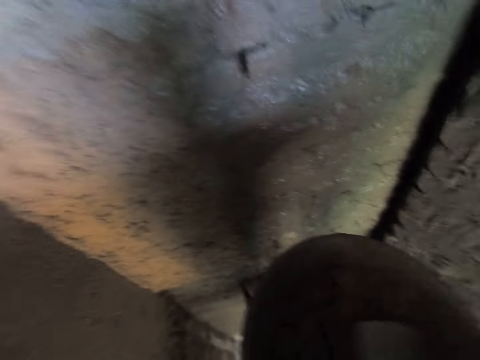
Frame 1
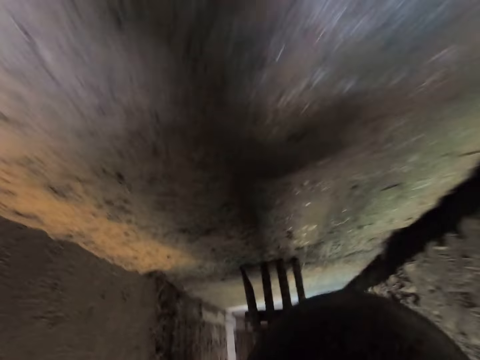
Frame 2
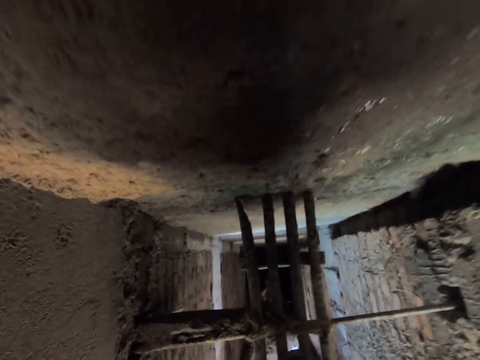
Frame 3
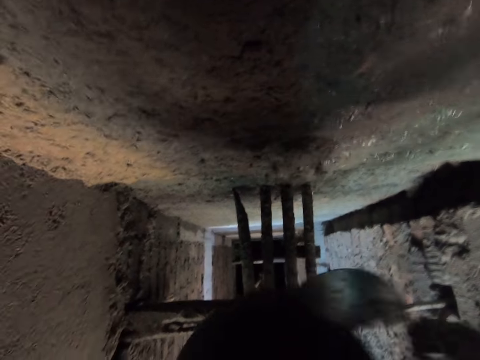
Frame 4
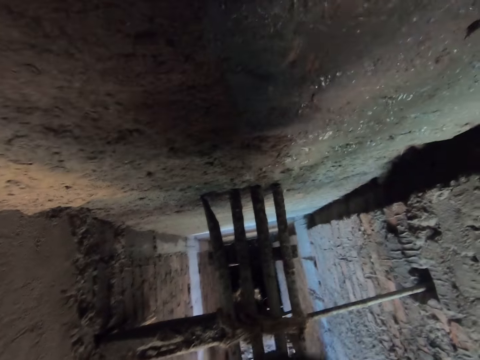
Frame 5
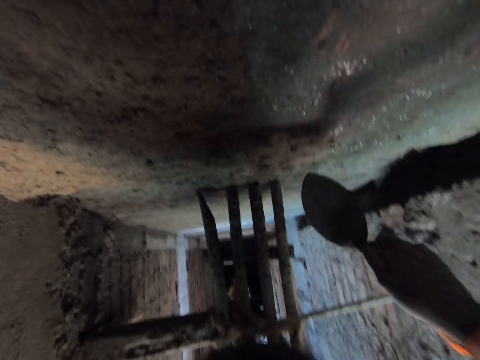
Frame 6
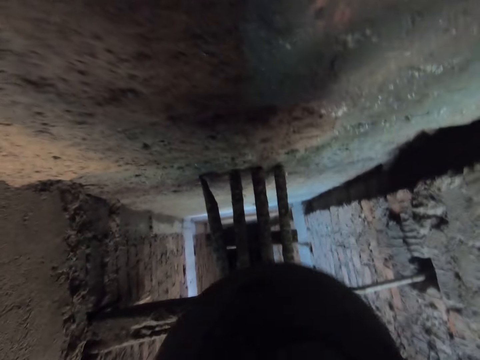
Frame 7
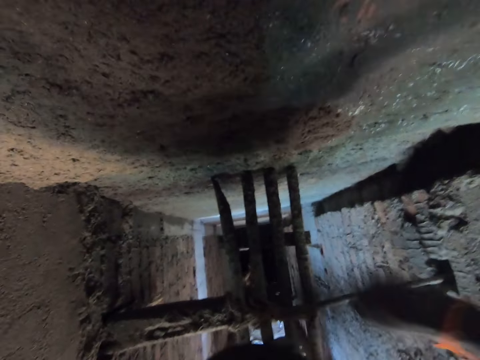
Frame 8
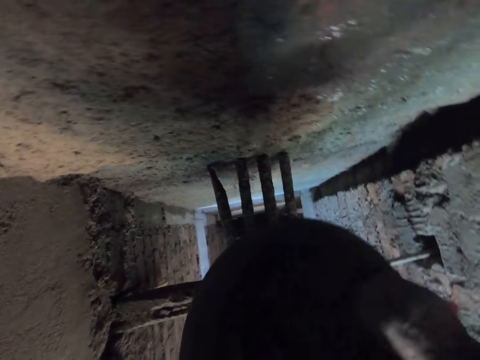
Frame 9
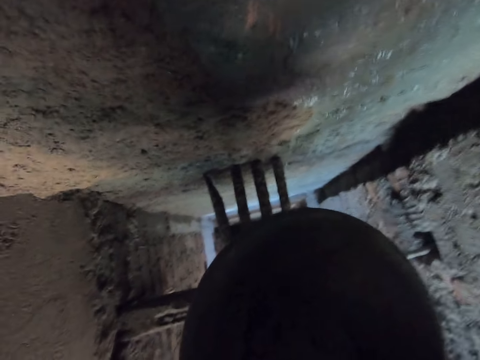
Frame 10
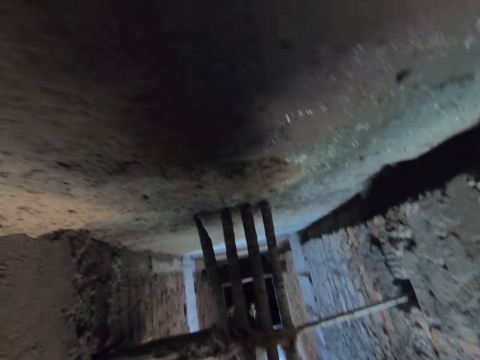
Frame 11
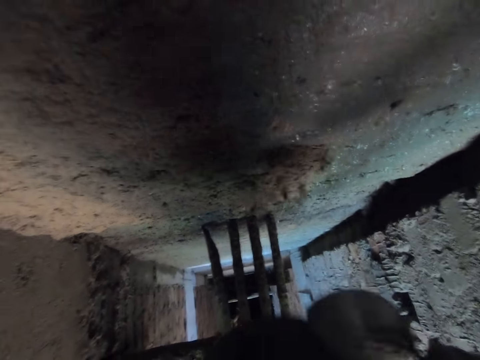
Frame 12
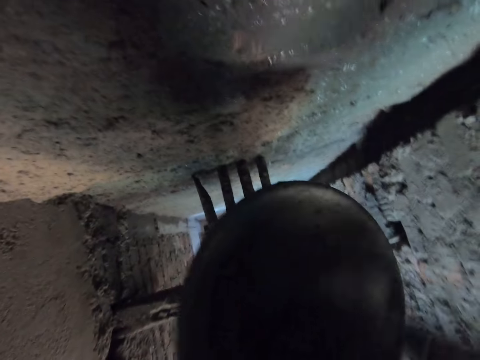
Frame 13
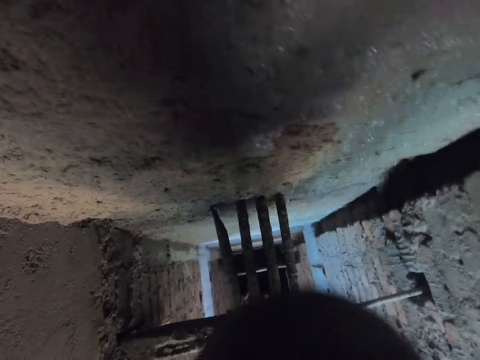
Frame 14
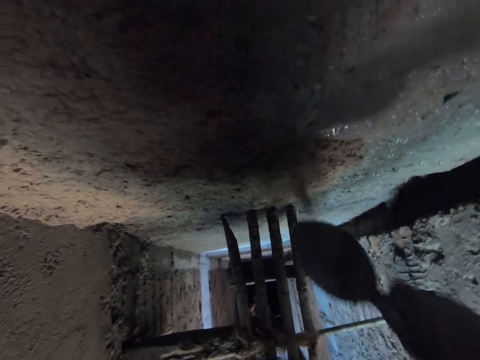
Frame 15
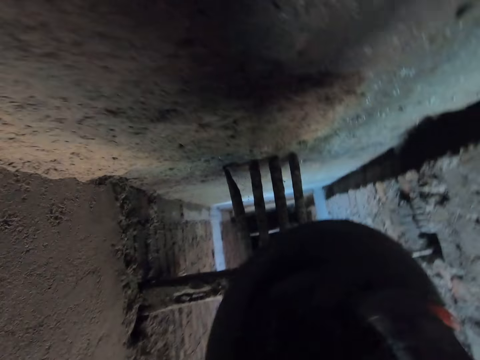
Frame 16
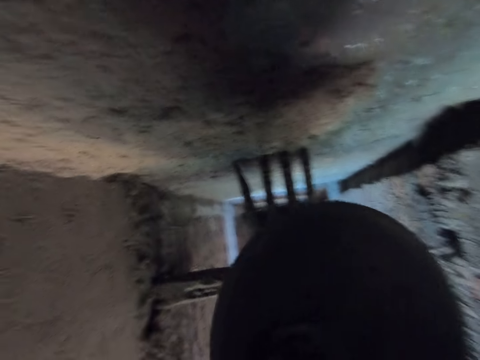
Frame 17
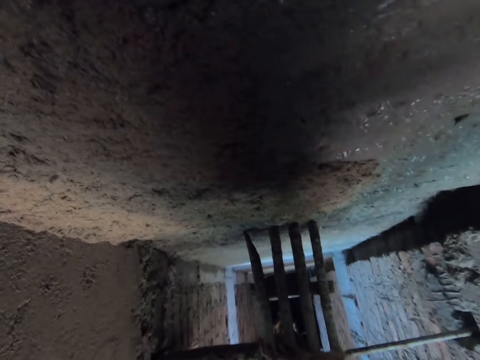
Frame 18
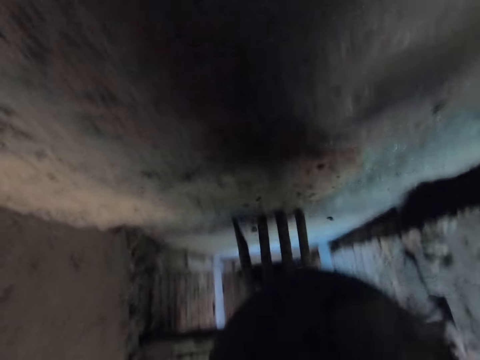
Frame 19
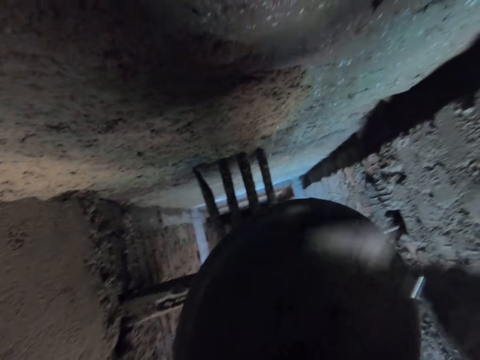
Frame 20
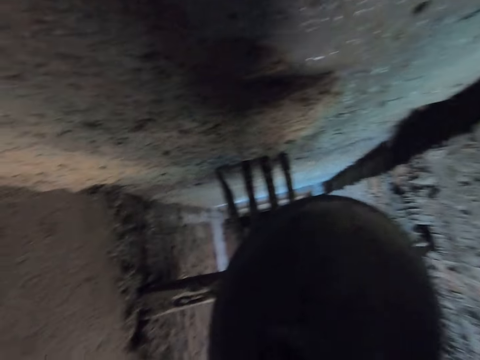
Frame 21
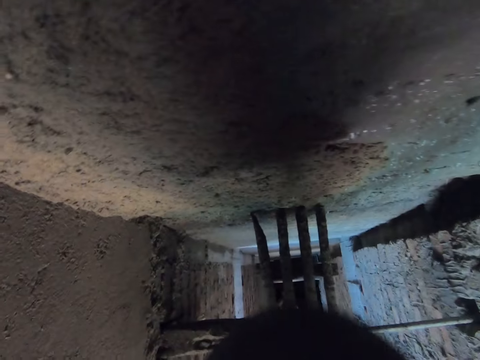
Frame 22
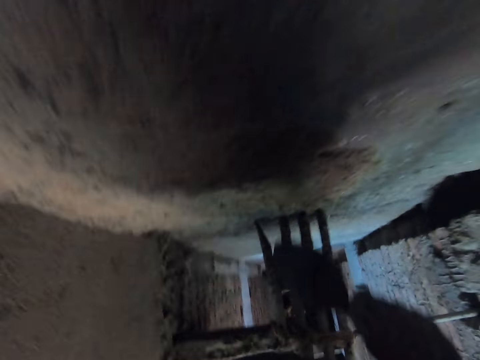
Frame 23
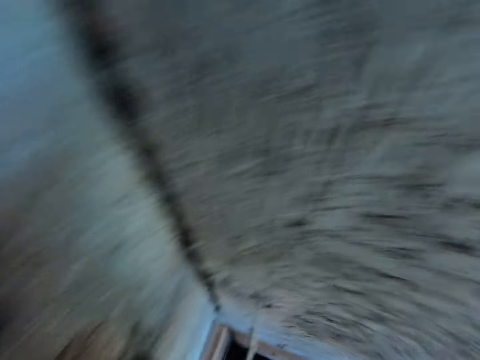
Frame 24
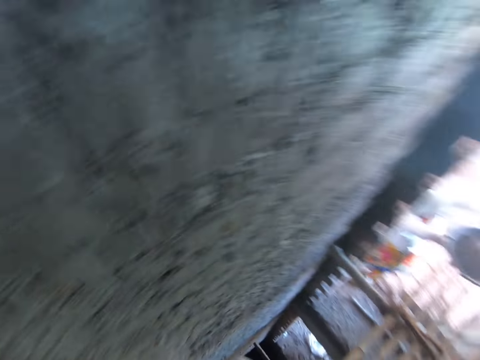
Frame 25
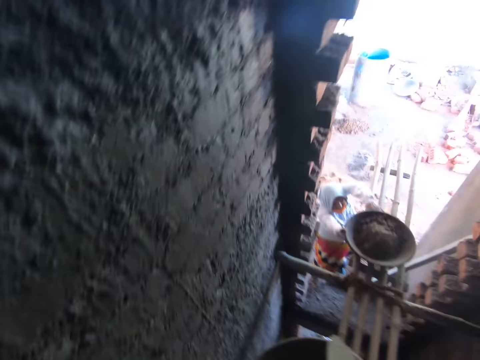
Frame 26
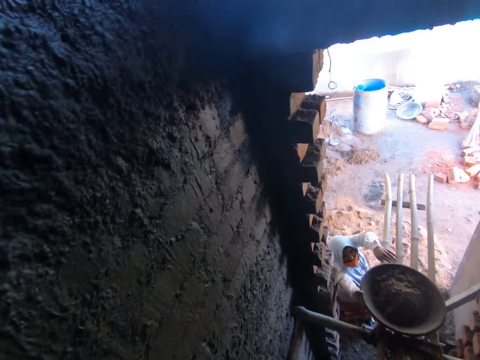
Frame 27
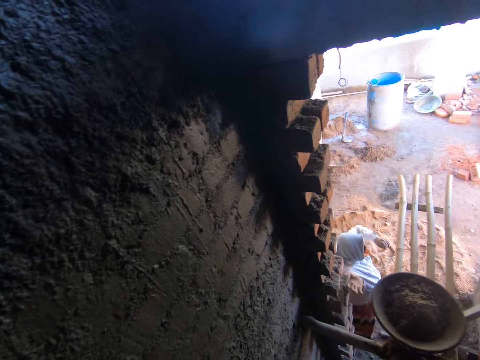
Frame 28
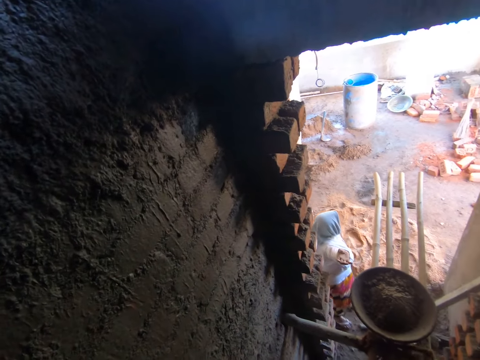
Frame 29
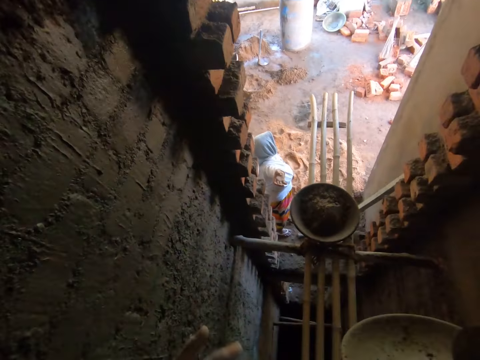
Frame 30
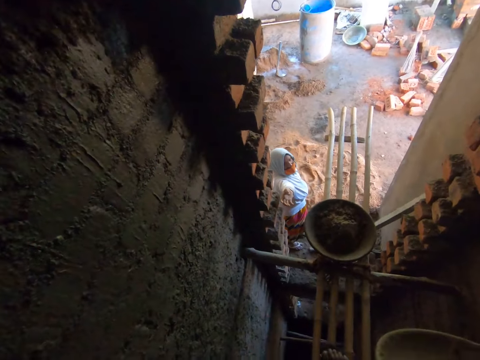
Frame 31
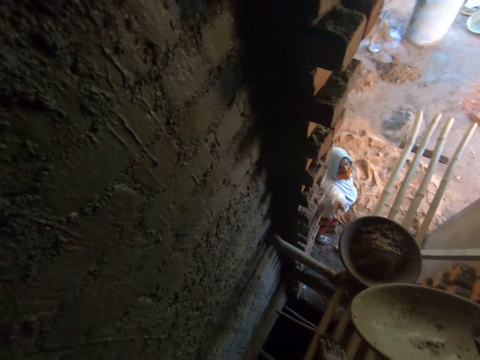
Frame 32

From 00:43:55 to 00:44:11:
The camera wearer splashes the cement mortar on the wall with the hand trowel in his right hand. He takes some cement mortar from the headpan or tray with the hand trowel in his right hand. He splashes the cement mortar on the wall with the hand trowel in his right hand. He takes some cement mortar from the headpan with the hand trowel in his right hand. He splashes the cement mortar on the wall with the hand trowel in his right hand. He takes some cement mortar from the headpan with the hand trowel in his right hand. He splashes the cement mortar on the wall with the hand trowel in his right hand. He takes some cement mortar from the headpan with the hand trowel in his right hand. He splashes the cement mortar on the wall with the hand trowel in his right hand. He takes some cement mortar from the headpan with the hand trowel in his right hand. He splashes the cement mortar on the wall with the hand trowel in his right hand. He clears the tray. He takes some cement mortar from the headpan with the hand trowel in his right hand. He splashes the cement mortar on the wall with the hand trowel in his right hand. He turns around. The woman drops the headpan on the bamboo scaffold with both hands. The camera wearer moves close to the woman.

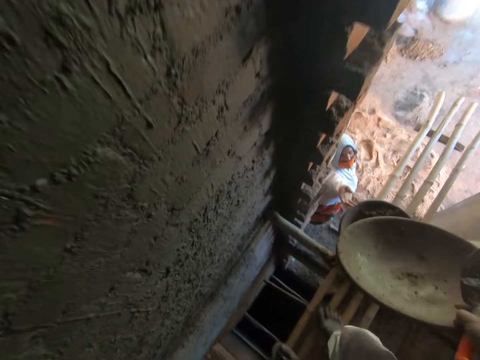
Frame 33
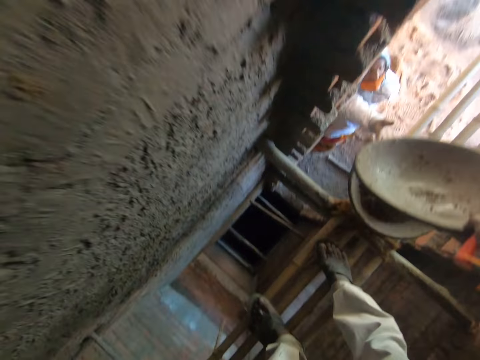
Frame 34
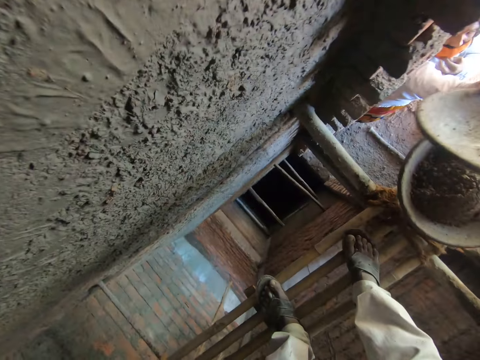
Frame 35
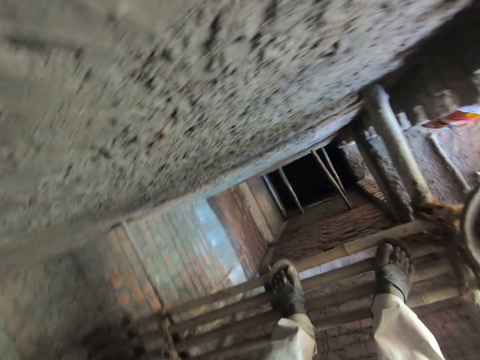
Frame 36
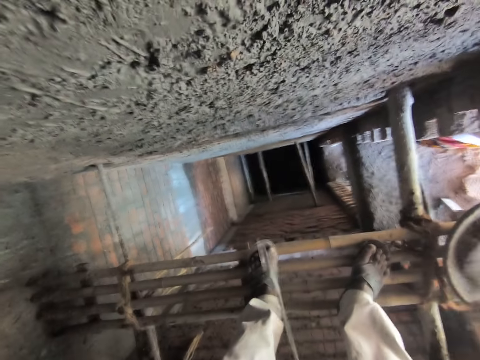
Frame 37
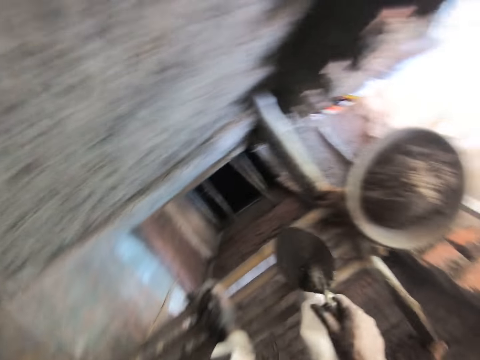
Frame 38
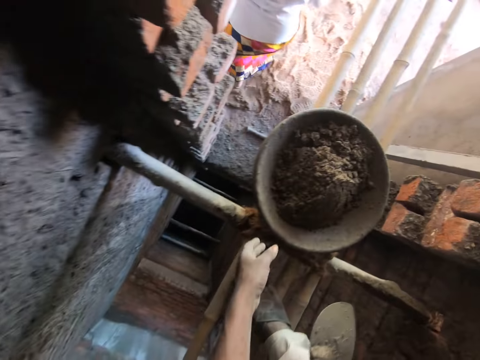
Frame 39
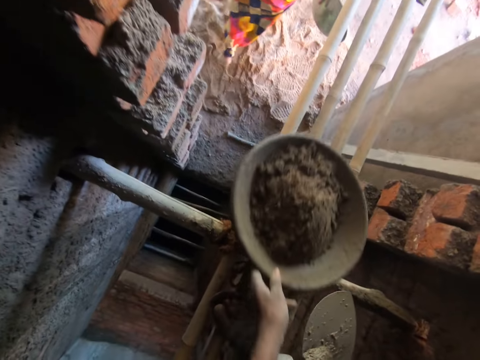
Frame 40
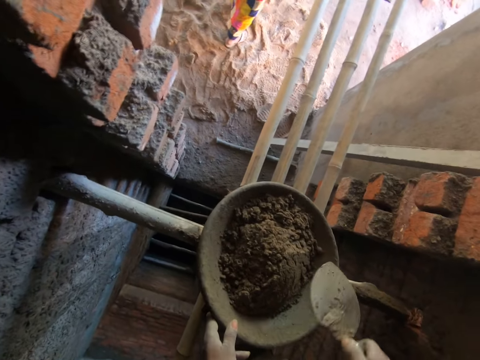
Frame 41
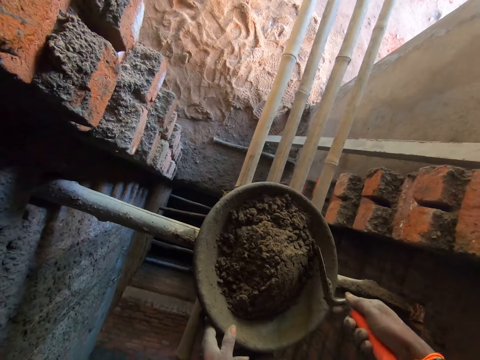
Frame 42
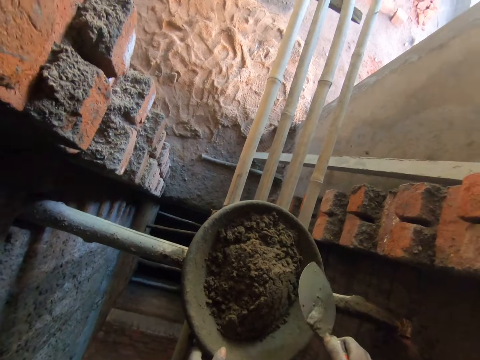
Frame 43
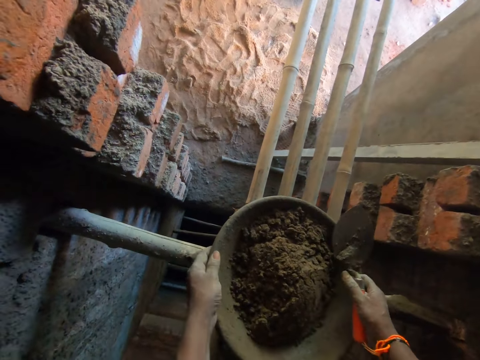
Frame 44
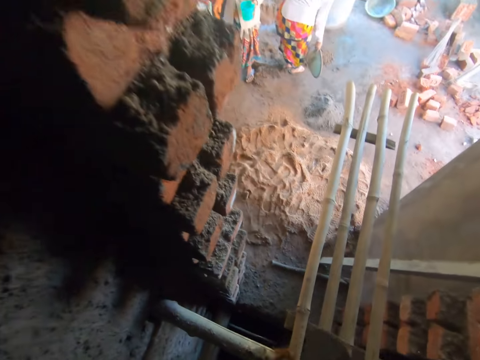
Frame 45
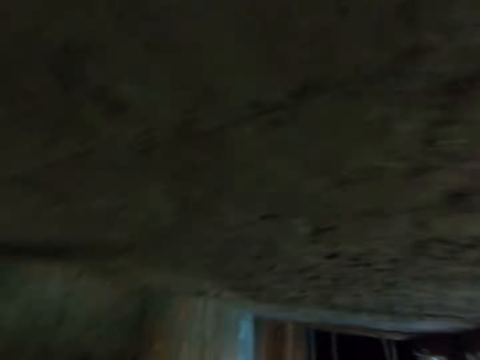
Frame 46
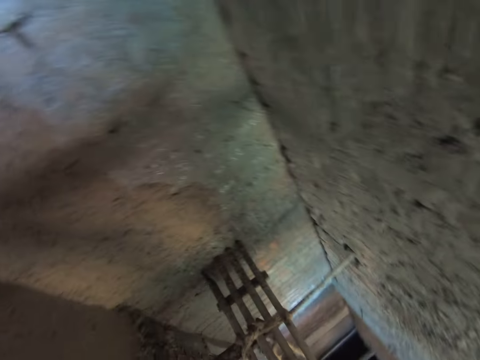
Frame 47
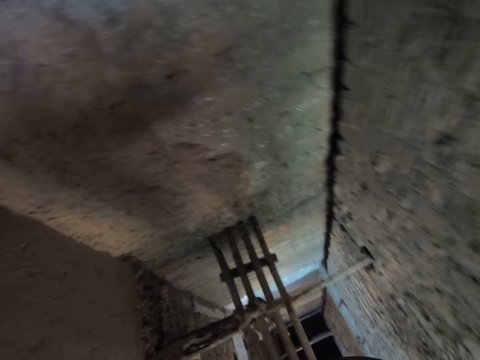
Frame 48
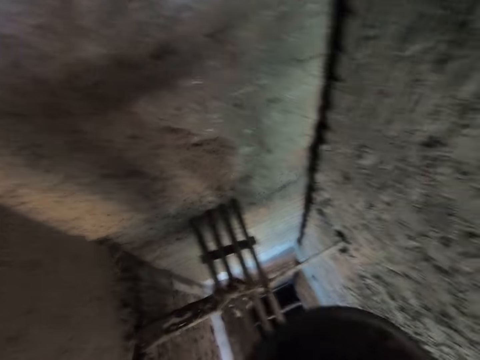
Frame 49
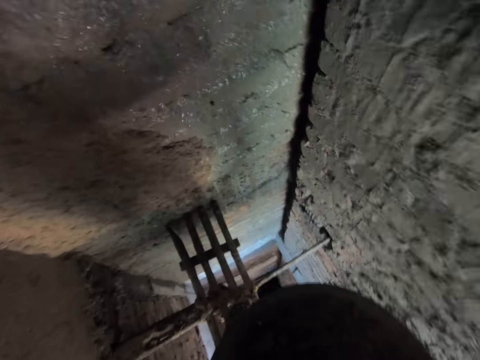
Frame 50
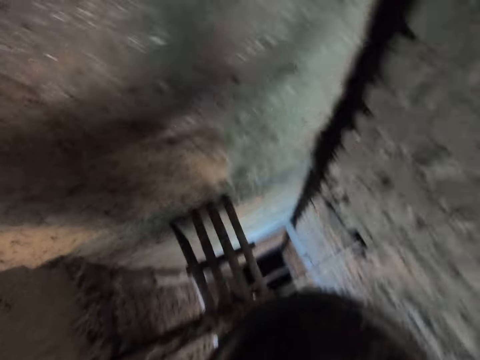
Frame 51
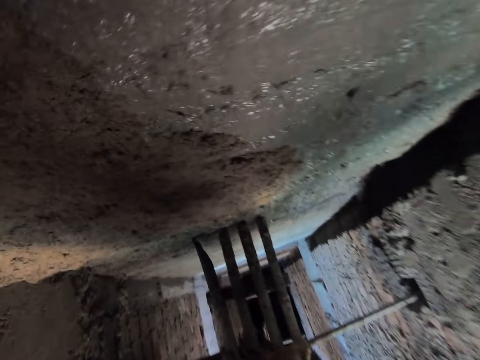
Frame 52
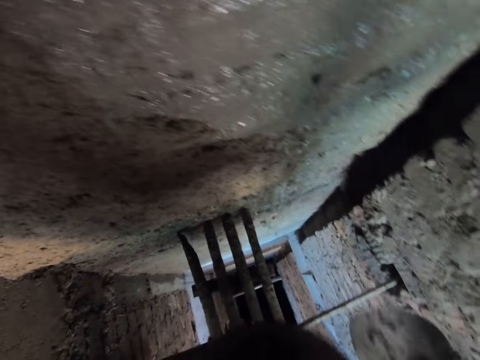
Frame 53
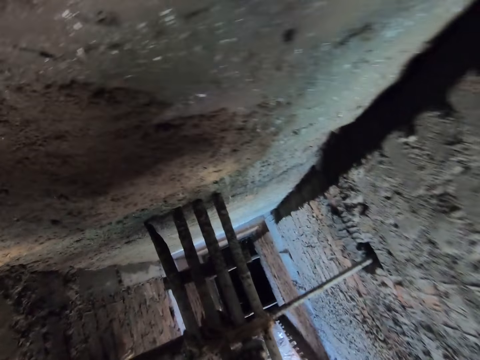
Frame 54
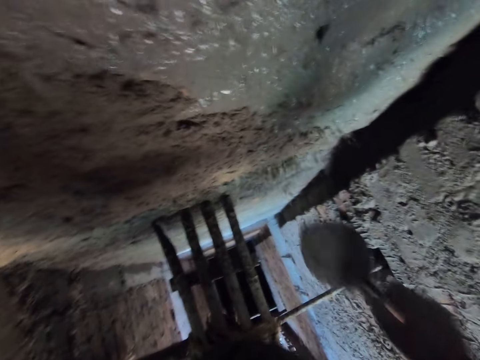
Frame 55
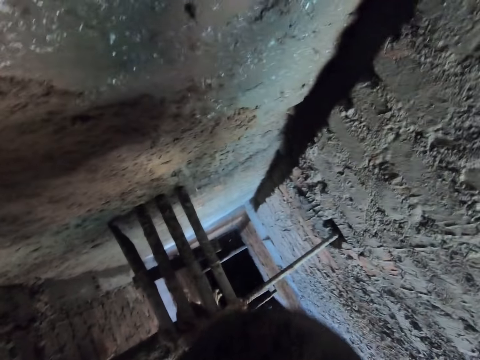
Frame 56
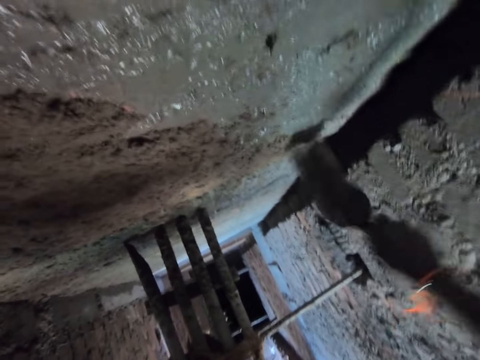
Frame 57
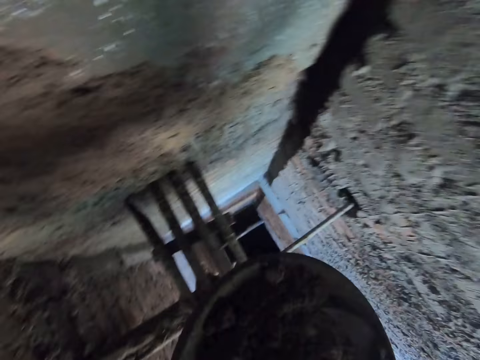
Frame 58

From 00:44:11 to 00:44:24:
The camera wearer passes the headpan or tray in his right hand to the right hand of the woman. He looks around. He moves the headpan on the bamboo scaffold with his left hand. He picks up the tray. He removes dirt from the headpan with the hand trowel in his right hand. He carries the headpan from the bamboo scaffold with both hands. He moves near a wall. He holds the headpan with his left hand. He scoops concrete or cement mortar. He splashes the cement mortar on the wall with the hand trowel in his right hand. He takes some cement mortar from the headpan with the hand trowel in his right hand. He splashes the cement mortar on the wall with the hand trowel in his right hand. He takes some cement mortar from the headpan with the hand trowel in his right hand. He splashes the cement mortar on the wall with the hand trowel in his right hand. He takes some cement mortar from the headpan with the hand trowel in his right hand.
